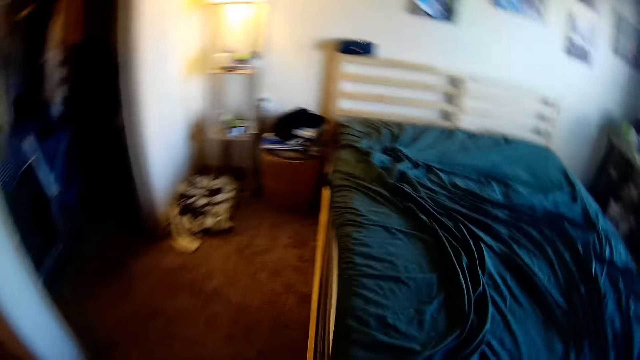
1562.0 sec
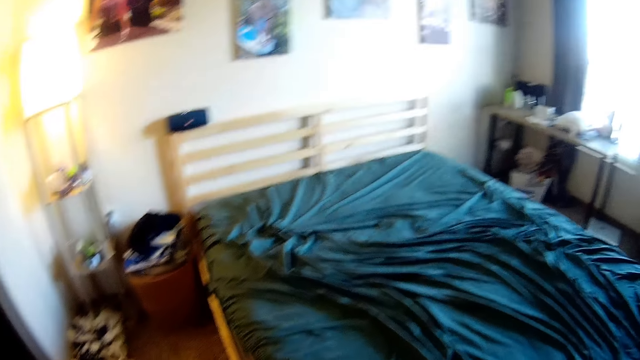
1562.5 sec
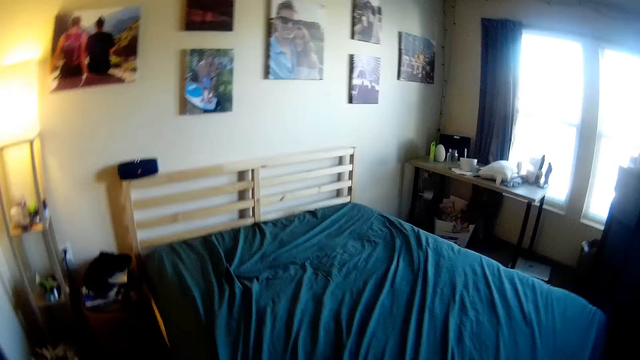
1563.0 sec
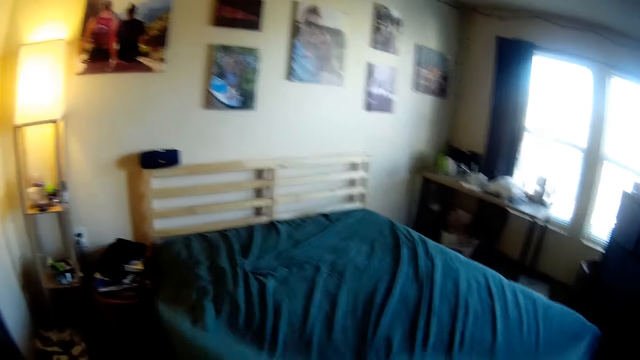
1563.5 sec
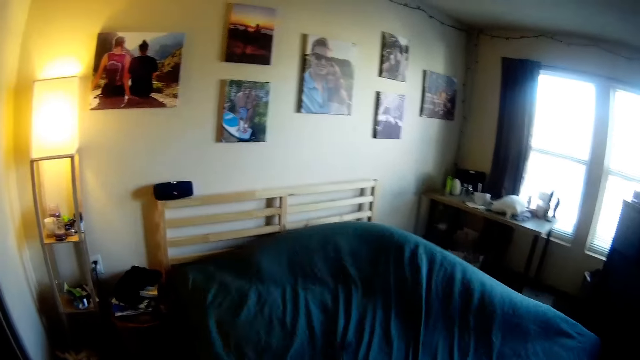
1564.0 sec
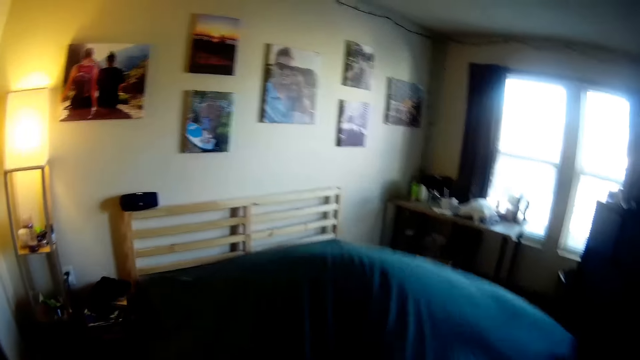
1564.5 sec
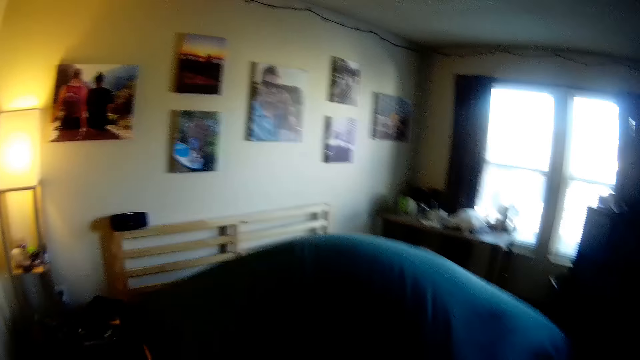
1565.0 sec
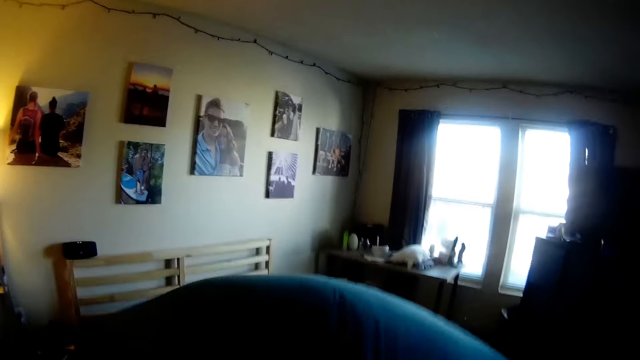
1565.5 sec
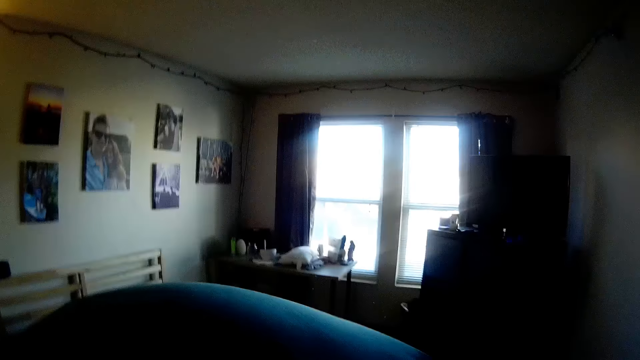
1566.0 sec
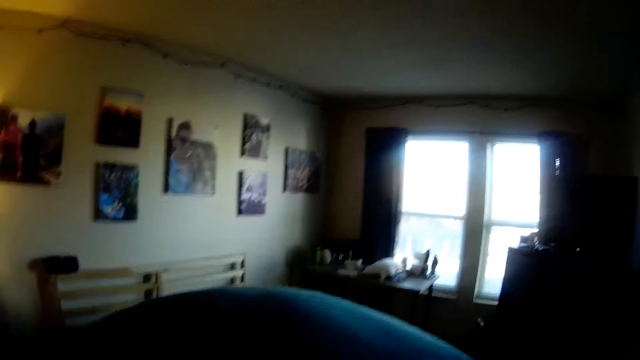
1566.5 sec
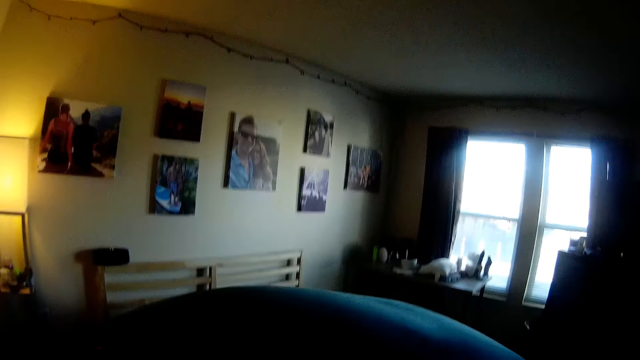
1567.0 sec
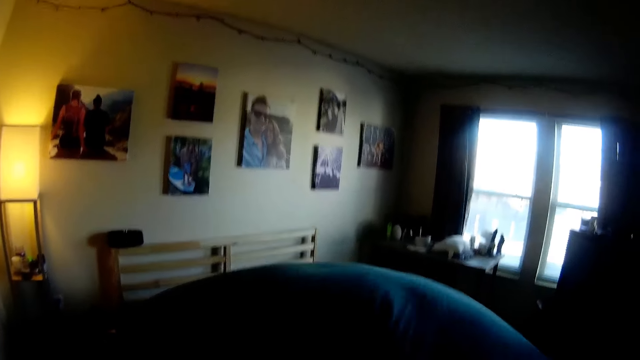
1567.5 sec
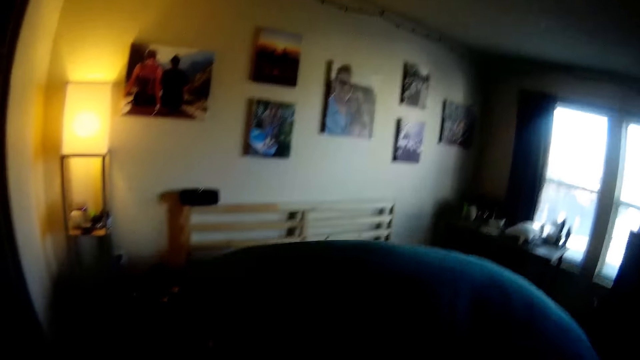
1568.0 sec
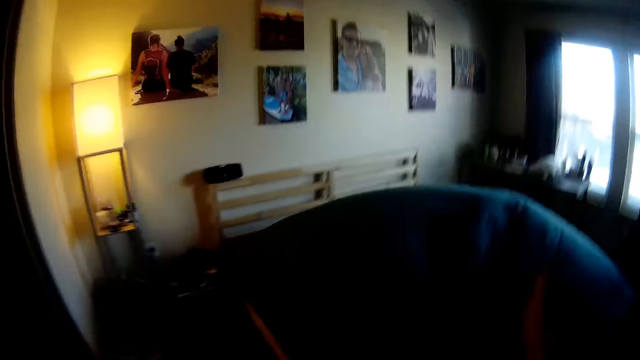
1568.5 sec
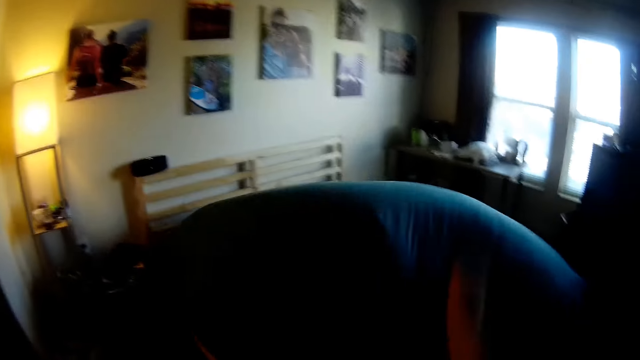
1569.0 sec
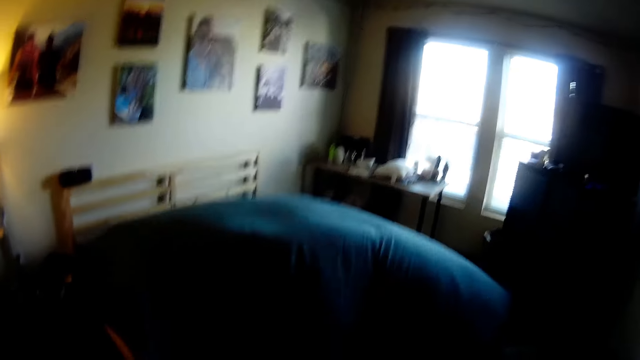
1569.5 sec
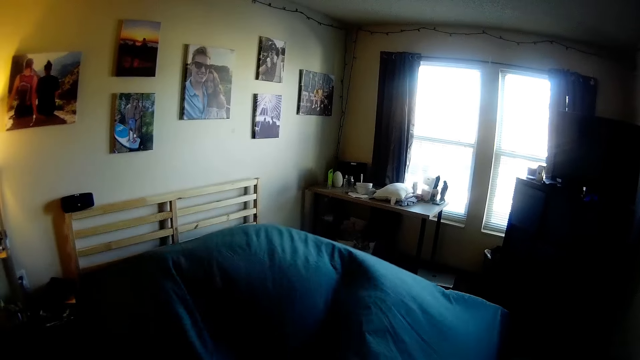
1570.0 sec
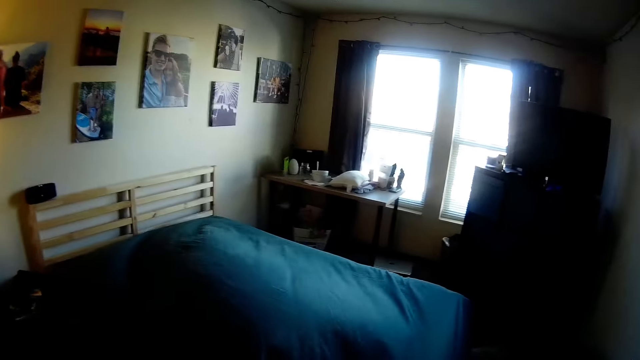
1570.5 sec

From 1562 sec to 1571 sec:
The camera wearer spreads the bed.

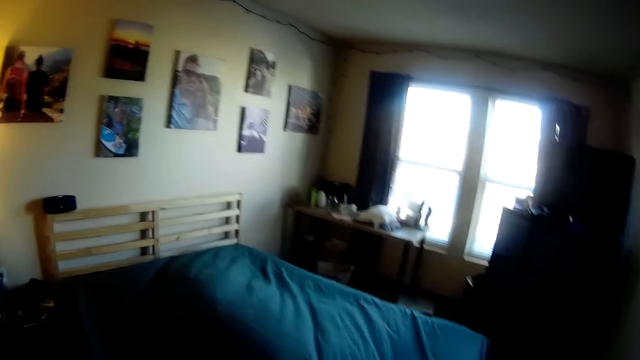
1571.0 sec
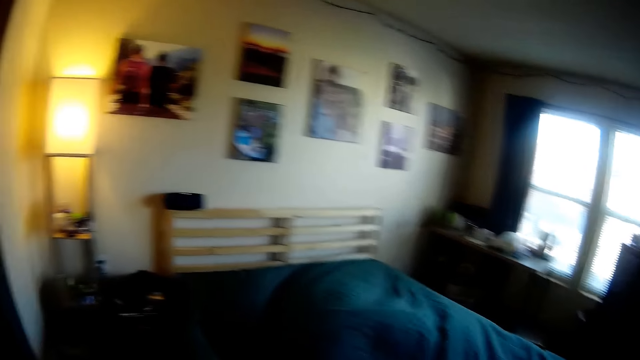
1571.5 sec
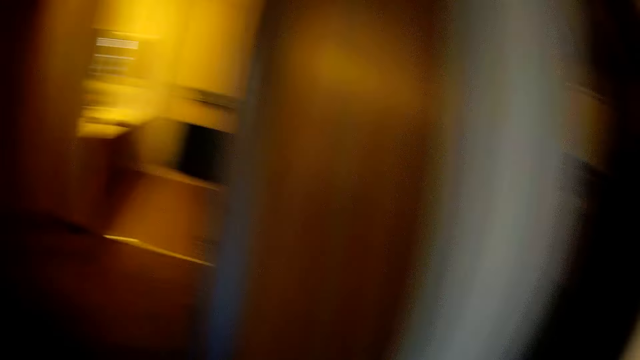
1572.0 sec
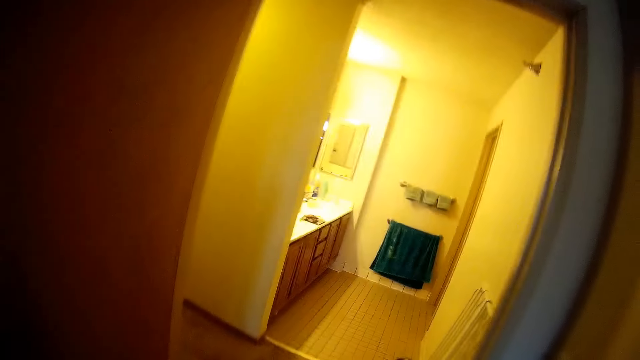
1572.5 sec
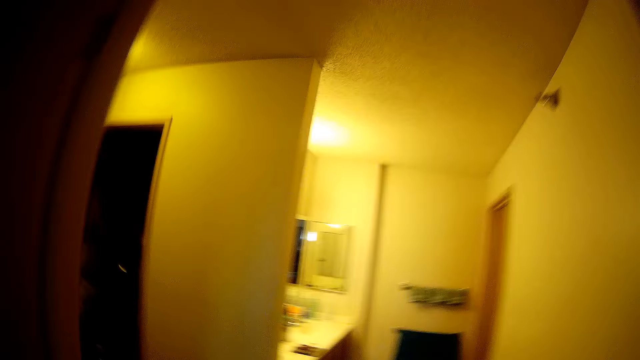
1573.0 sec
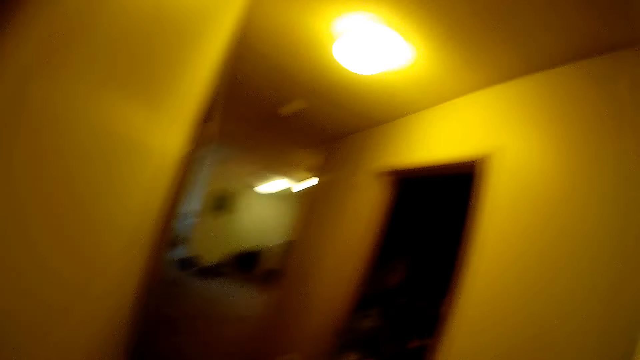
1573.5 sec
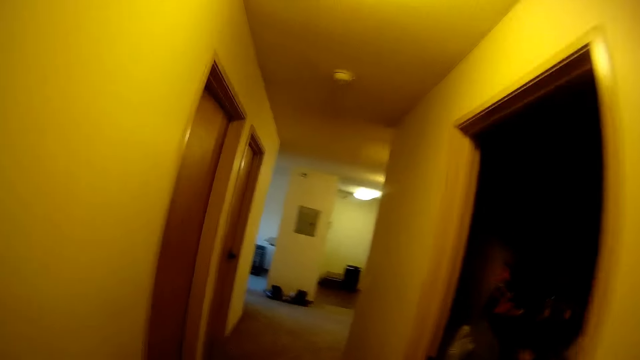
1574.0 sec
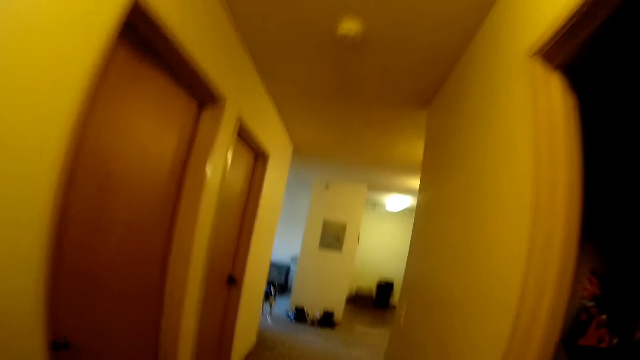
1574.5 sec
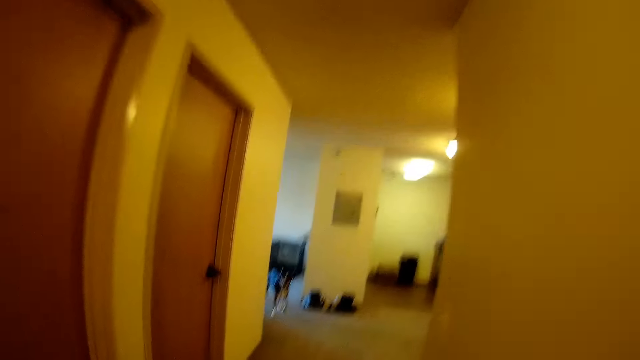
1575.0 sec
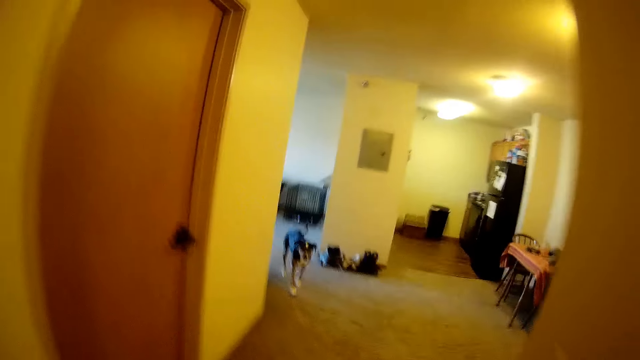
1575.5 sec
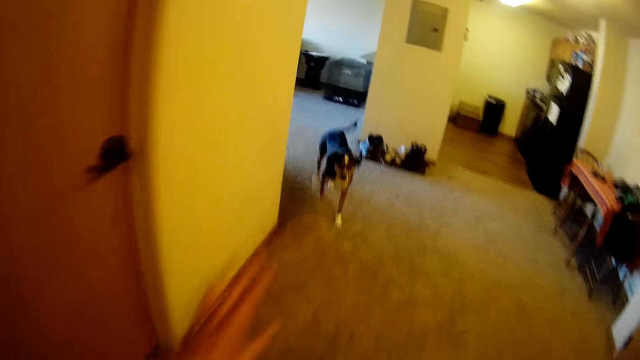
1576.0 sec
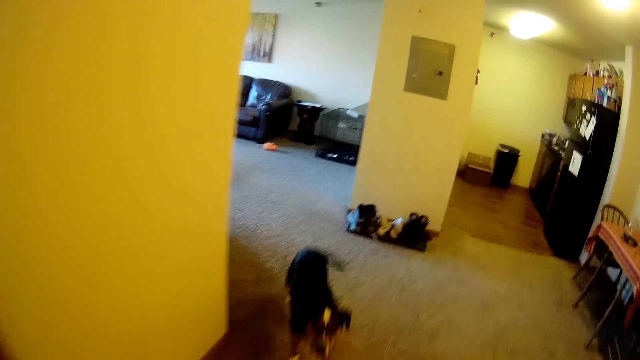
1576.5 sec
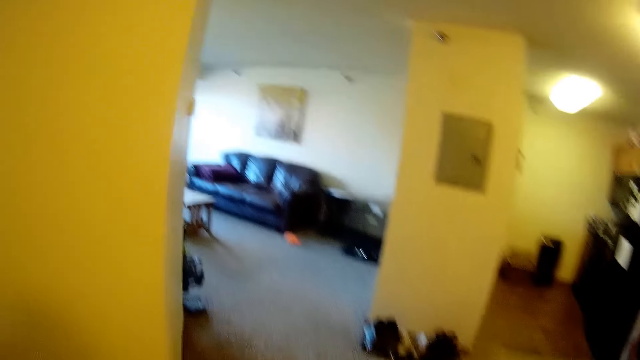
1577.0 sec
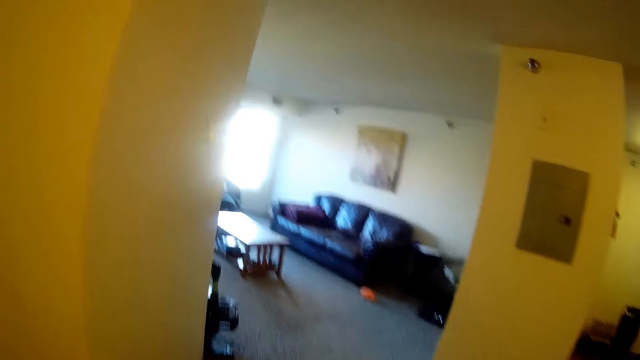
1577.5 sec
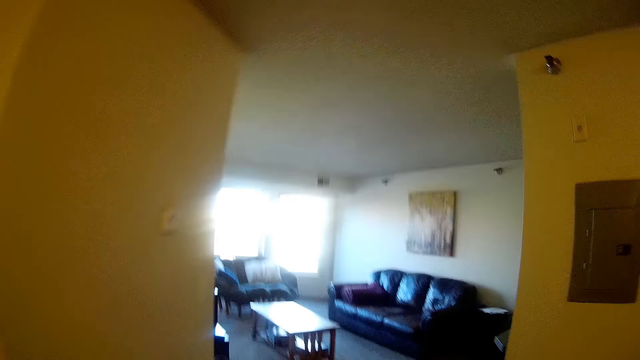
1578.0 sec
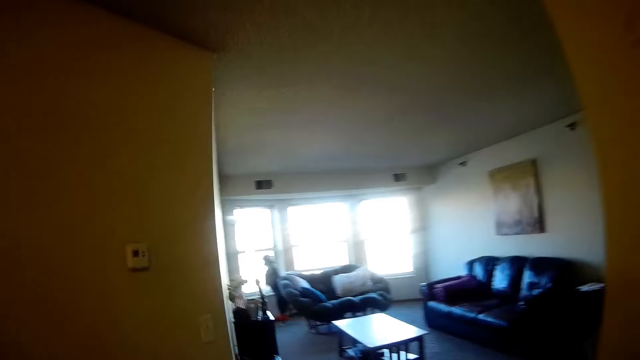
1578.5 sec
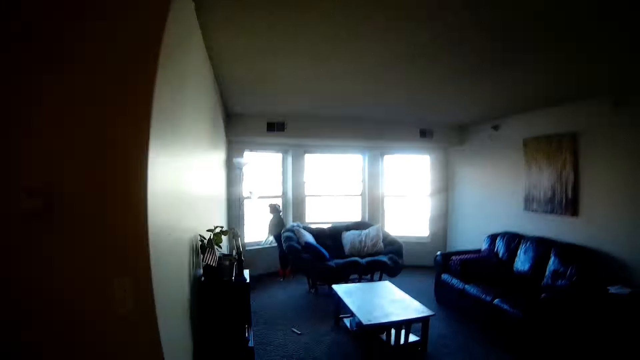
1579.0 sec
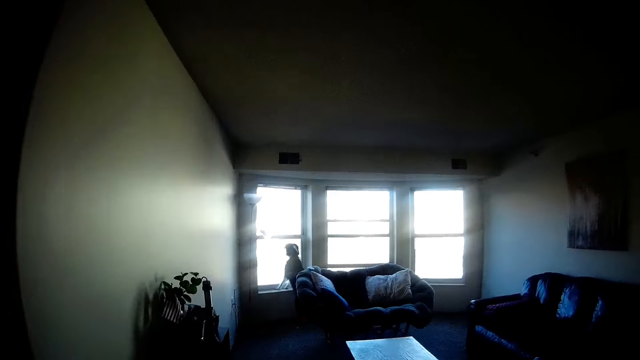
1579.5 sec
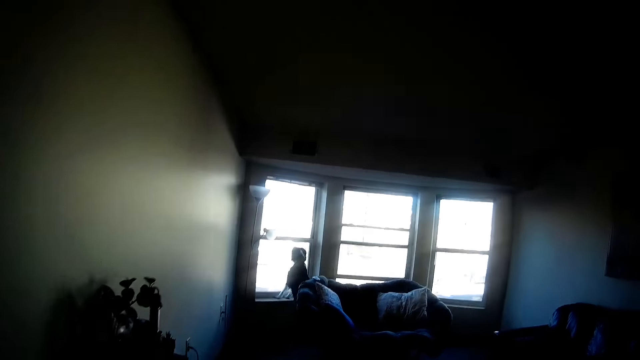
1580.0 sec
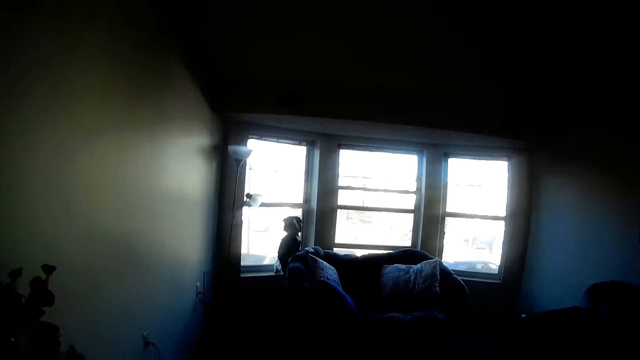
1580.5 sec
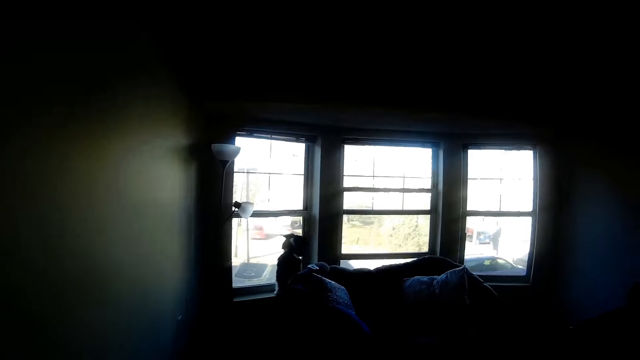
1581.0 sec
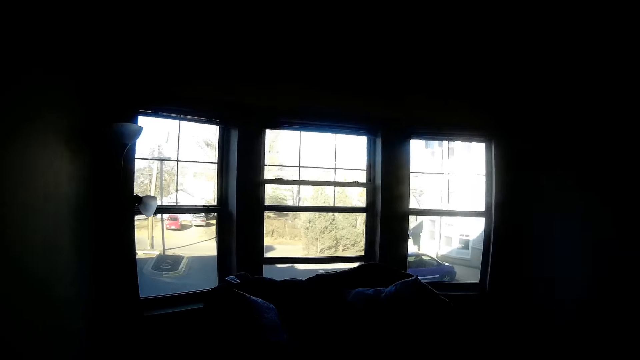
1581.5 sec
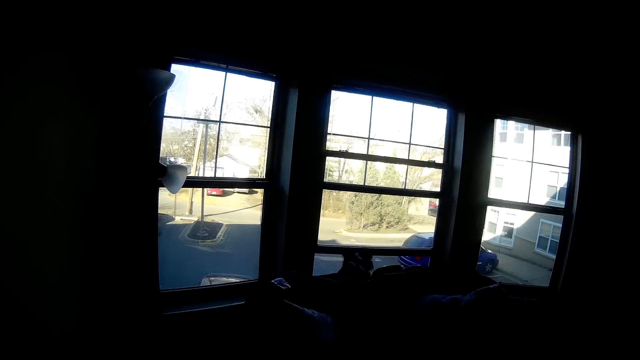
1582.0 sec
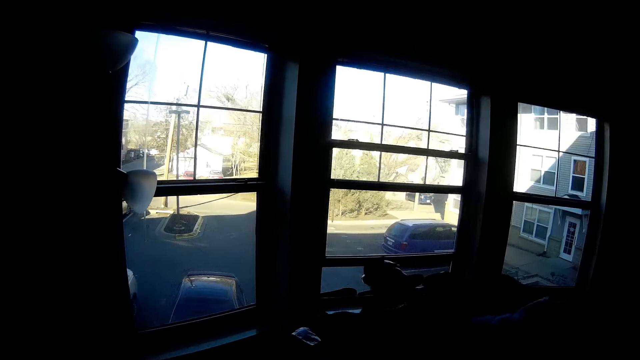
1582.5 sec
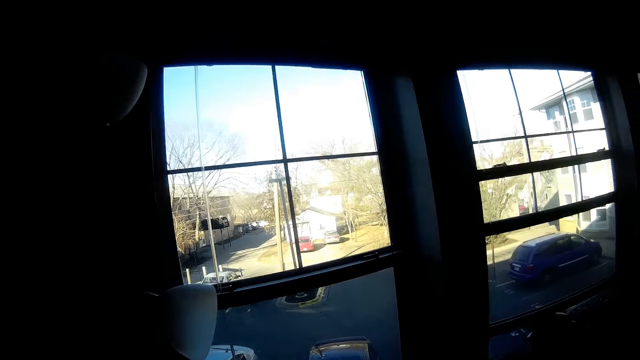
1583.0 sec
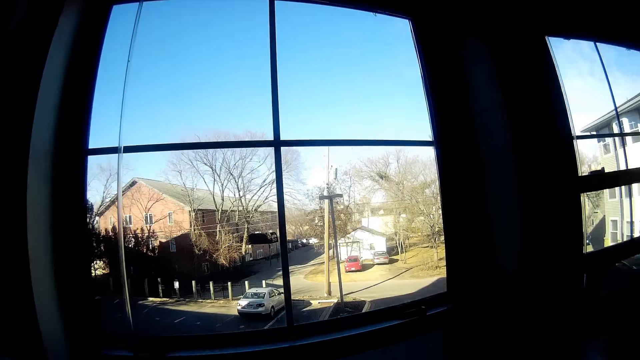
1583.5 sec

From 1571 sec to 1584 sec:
The camera wearer walks around the house. They walk out of the room. A dog approaches the camera wearer. The camera wearer interacts with the dog and another dog.
